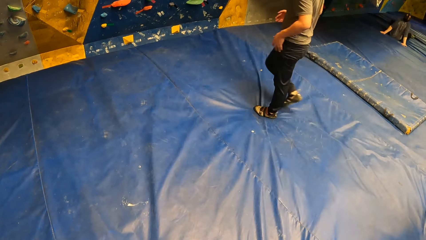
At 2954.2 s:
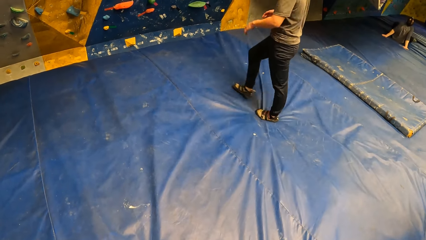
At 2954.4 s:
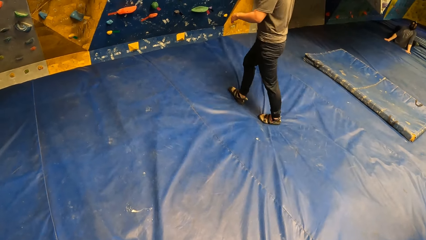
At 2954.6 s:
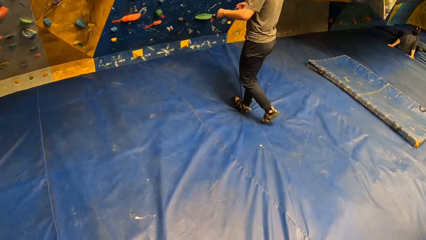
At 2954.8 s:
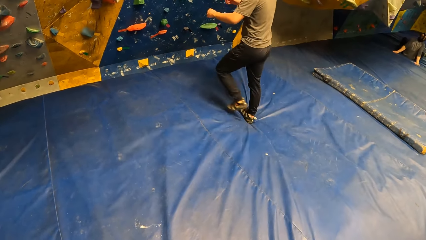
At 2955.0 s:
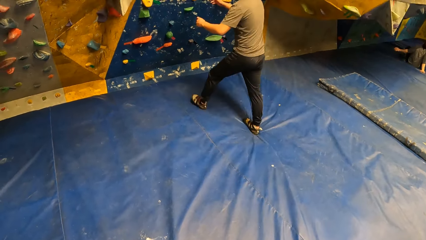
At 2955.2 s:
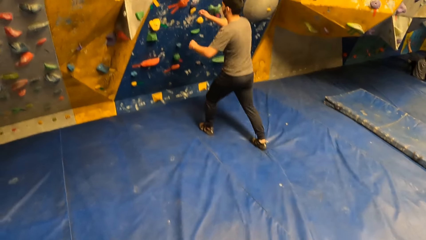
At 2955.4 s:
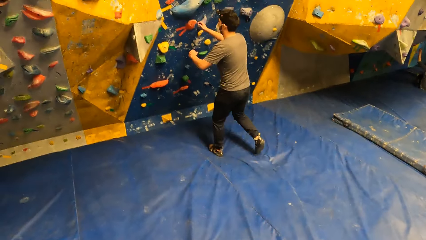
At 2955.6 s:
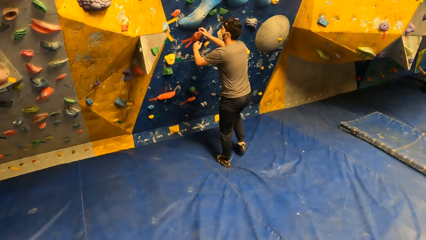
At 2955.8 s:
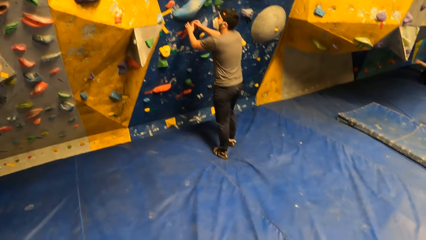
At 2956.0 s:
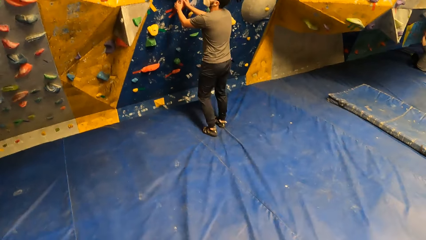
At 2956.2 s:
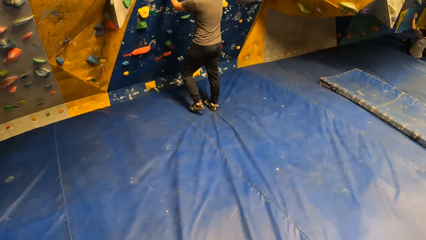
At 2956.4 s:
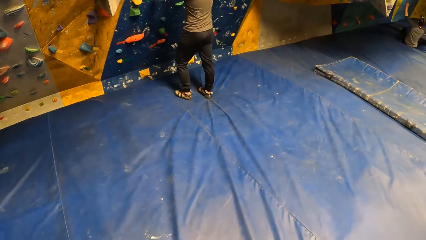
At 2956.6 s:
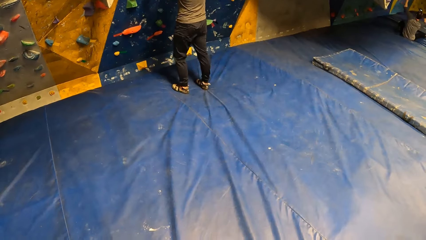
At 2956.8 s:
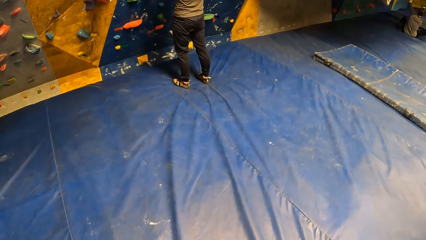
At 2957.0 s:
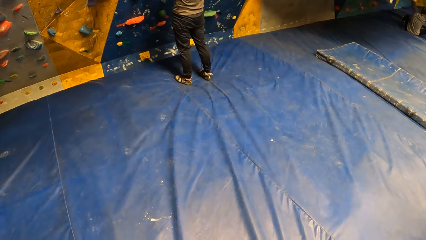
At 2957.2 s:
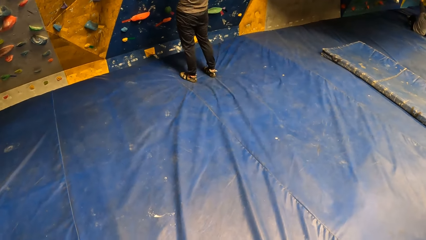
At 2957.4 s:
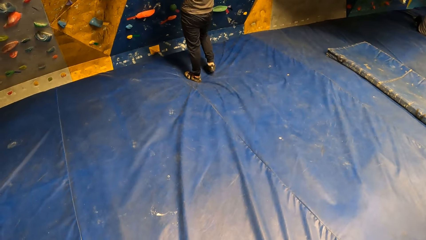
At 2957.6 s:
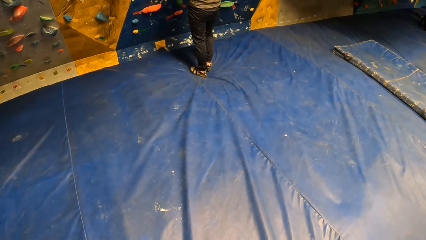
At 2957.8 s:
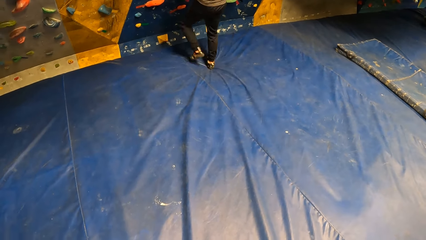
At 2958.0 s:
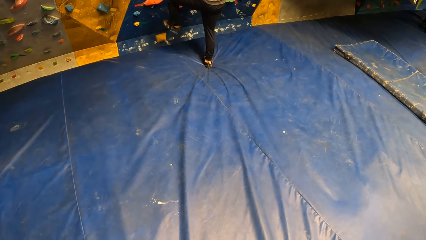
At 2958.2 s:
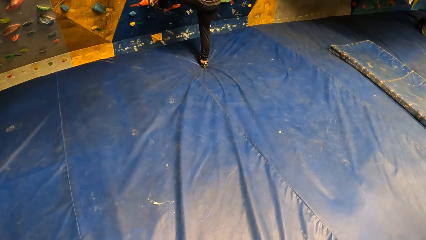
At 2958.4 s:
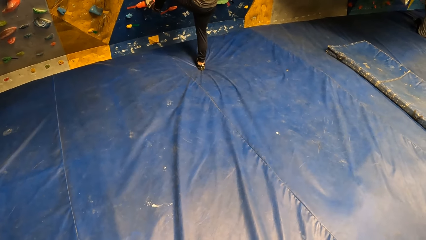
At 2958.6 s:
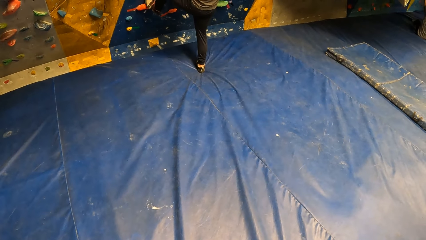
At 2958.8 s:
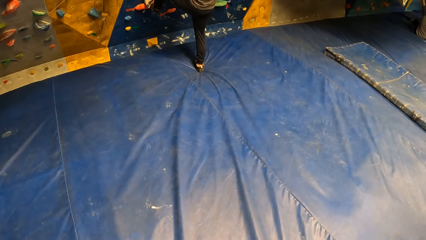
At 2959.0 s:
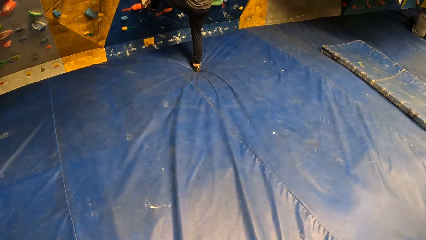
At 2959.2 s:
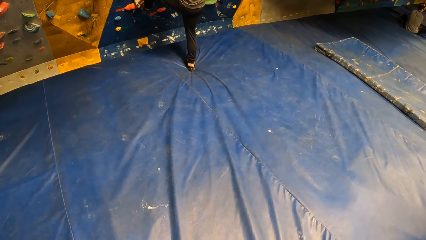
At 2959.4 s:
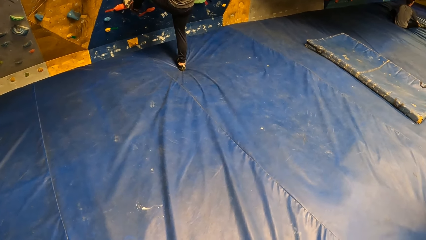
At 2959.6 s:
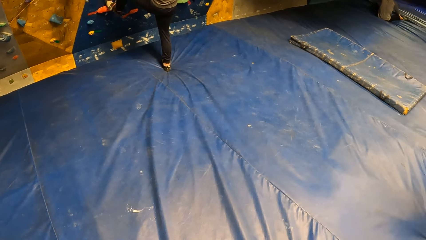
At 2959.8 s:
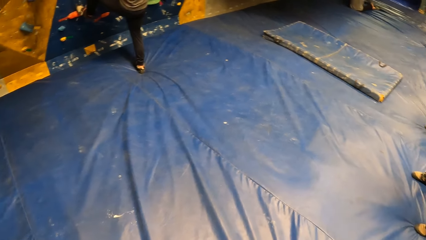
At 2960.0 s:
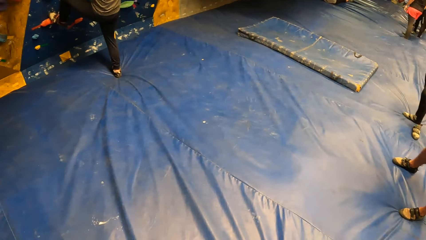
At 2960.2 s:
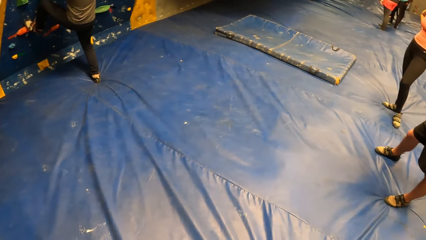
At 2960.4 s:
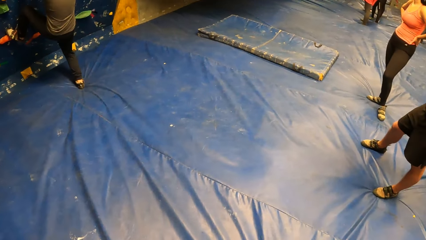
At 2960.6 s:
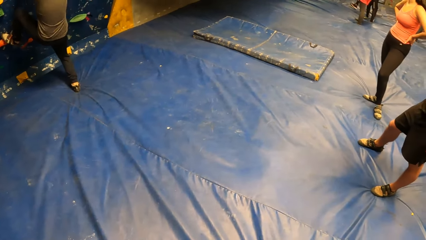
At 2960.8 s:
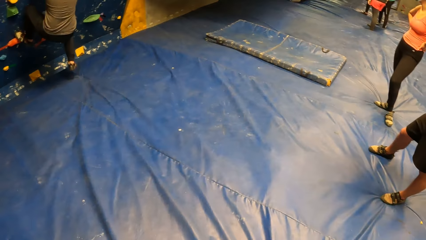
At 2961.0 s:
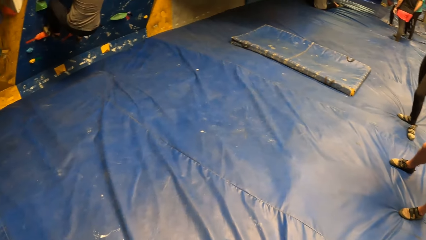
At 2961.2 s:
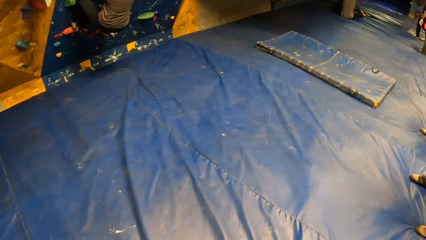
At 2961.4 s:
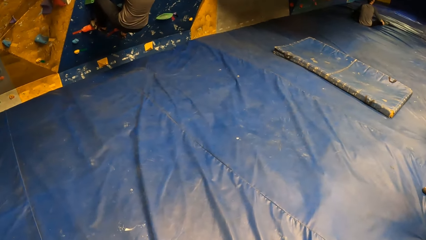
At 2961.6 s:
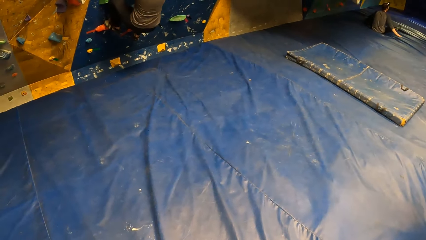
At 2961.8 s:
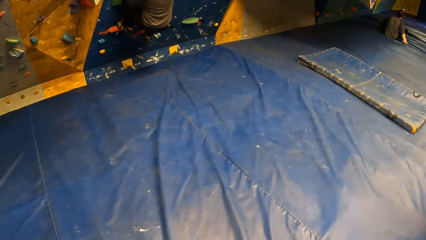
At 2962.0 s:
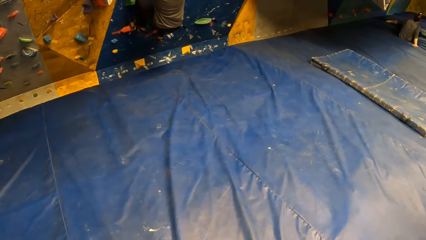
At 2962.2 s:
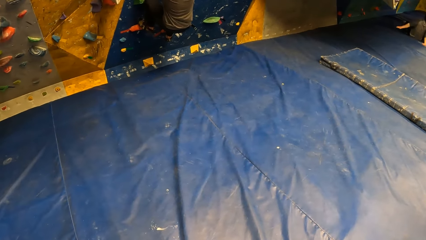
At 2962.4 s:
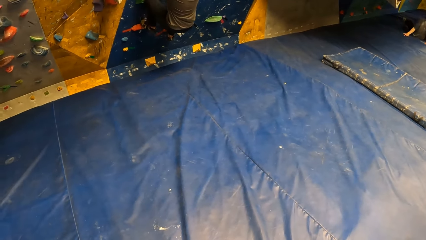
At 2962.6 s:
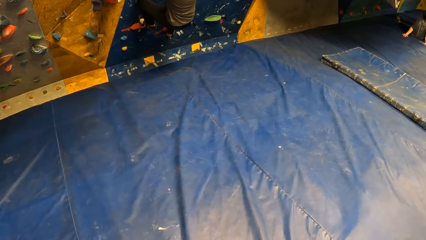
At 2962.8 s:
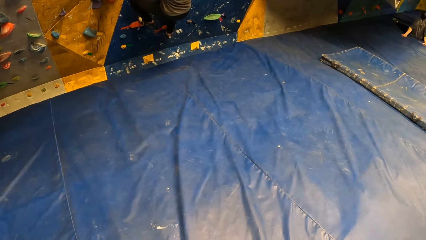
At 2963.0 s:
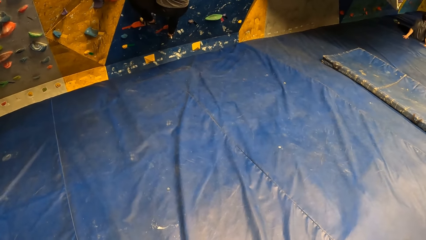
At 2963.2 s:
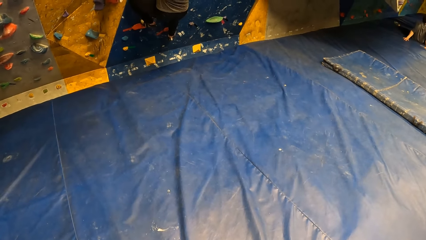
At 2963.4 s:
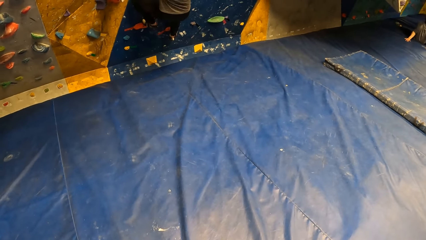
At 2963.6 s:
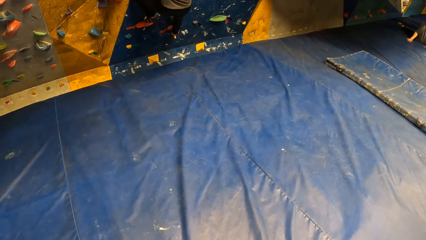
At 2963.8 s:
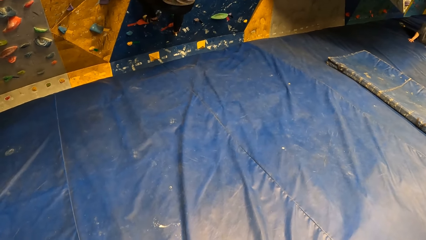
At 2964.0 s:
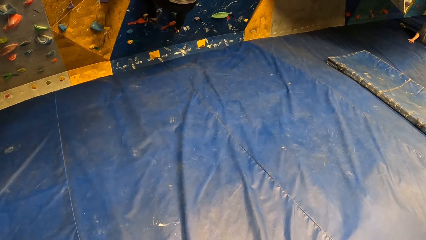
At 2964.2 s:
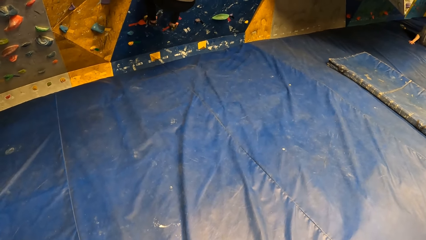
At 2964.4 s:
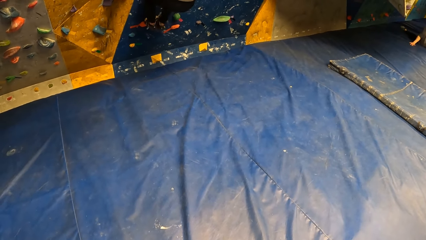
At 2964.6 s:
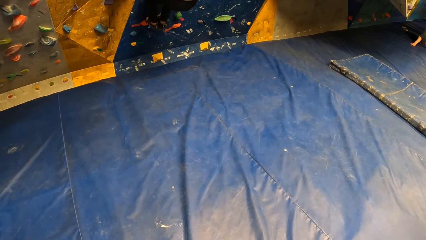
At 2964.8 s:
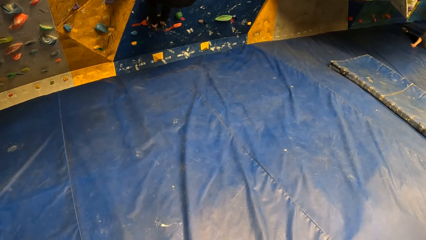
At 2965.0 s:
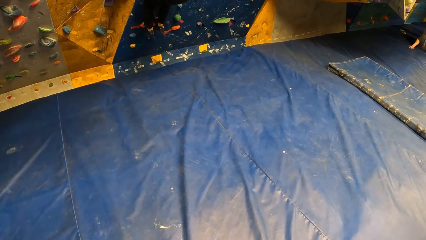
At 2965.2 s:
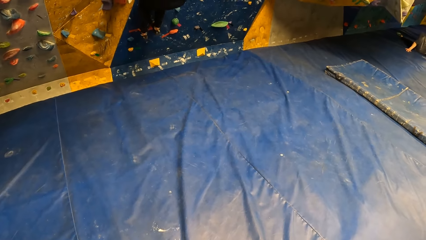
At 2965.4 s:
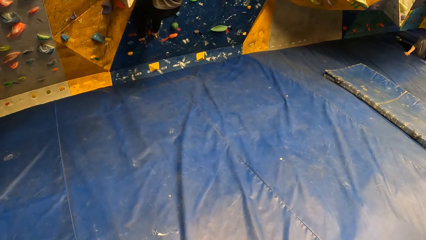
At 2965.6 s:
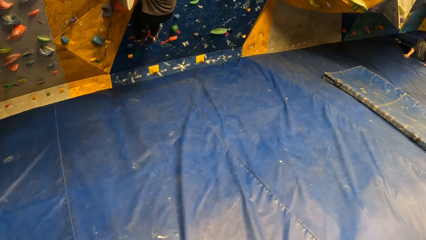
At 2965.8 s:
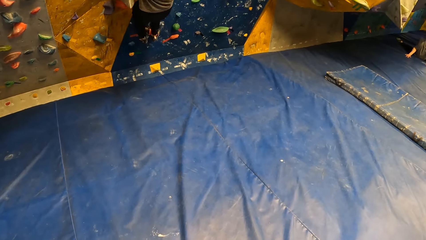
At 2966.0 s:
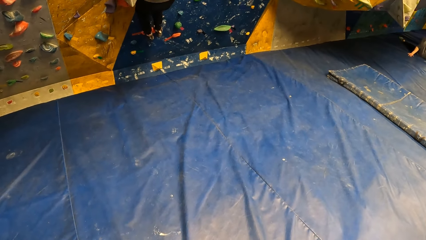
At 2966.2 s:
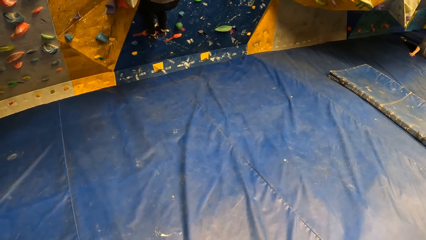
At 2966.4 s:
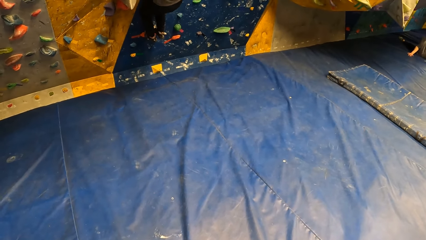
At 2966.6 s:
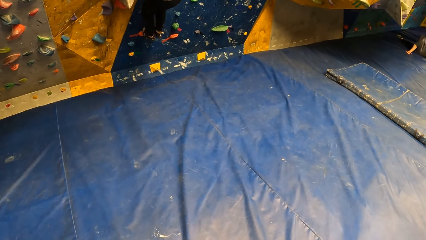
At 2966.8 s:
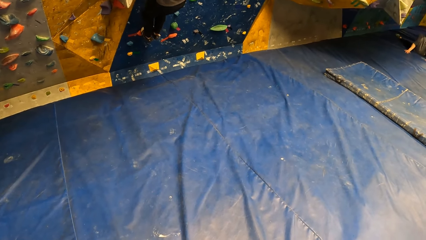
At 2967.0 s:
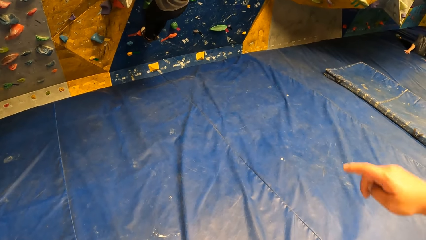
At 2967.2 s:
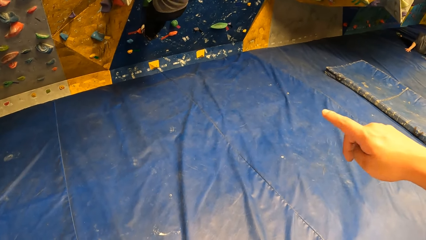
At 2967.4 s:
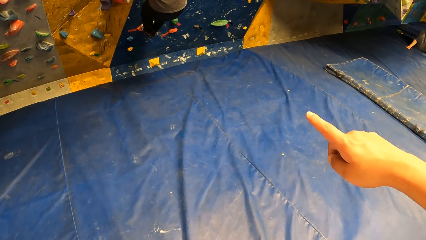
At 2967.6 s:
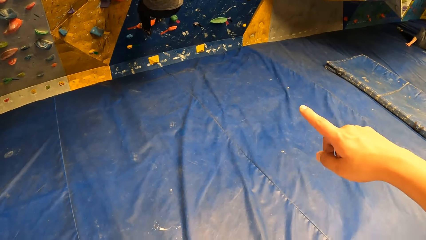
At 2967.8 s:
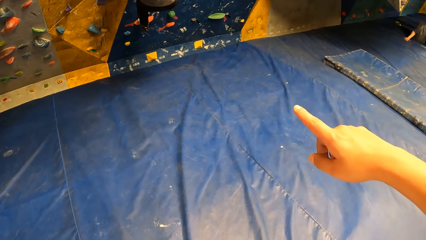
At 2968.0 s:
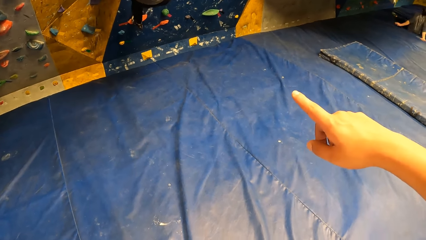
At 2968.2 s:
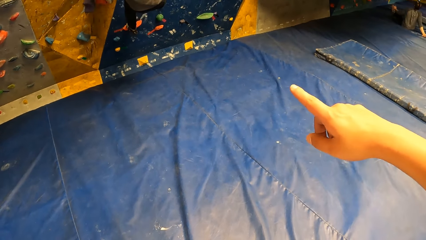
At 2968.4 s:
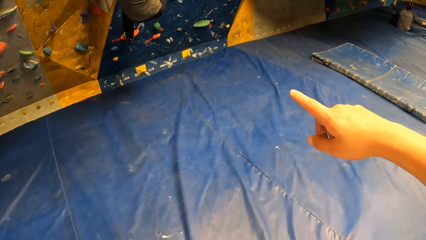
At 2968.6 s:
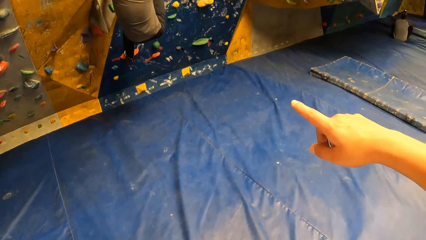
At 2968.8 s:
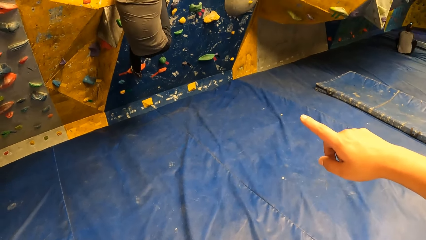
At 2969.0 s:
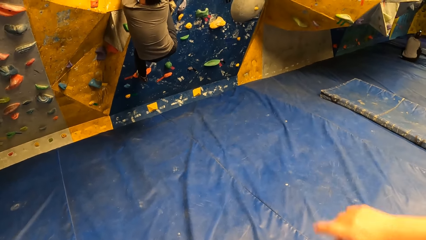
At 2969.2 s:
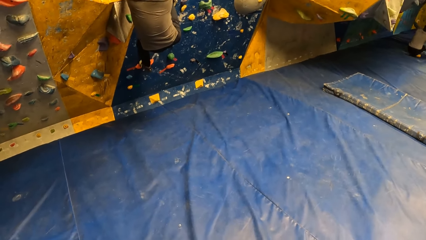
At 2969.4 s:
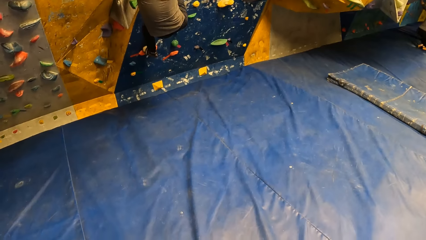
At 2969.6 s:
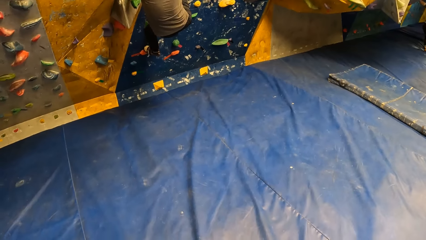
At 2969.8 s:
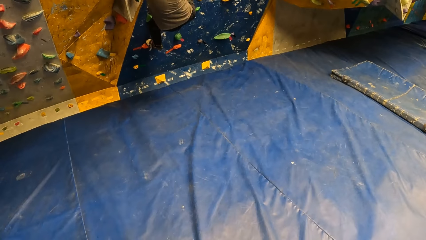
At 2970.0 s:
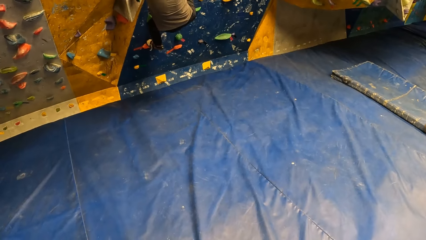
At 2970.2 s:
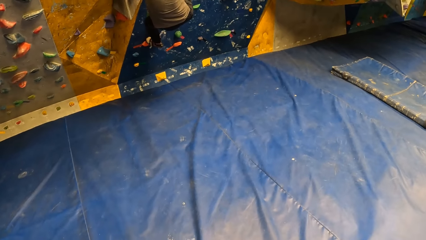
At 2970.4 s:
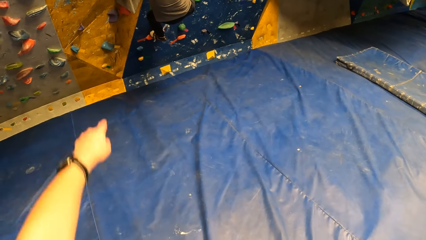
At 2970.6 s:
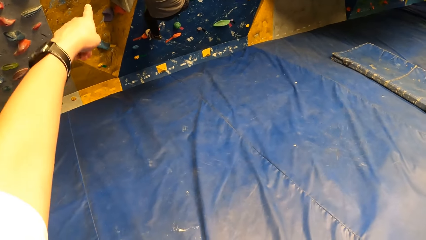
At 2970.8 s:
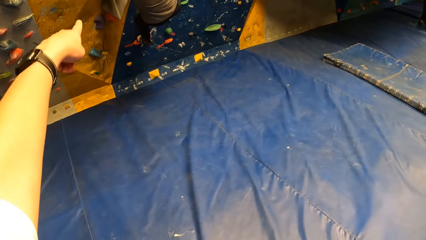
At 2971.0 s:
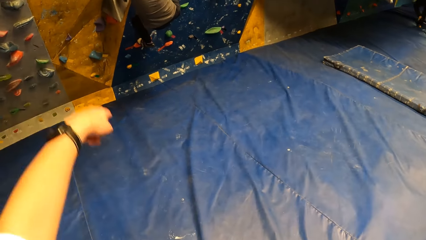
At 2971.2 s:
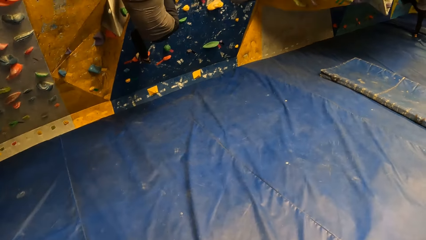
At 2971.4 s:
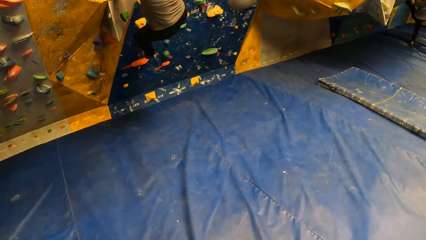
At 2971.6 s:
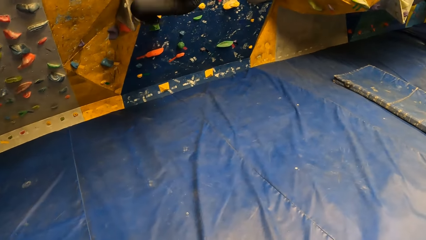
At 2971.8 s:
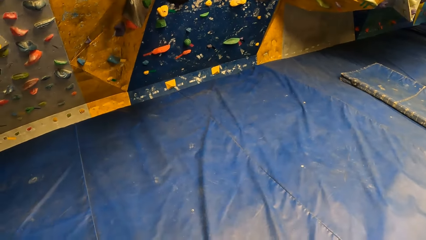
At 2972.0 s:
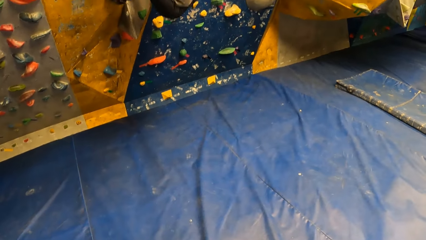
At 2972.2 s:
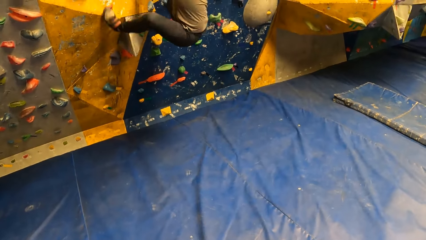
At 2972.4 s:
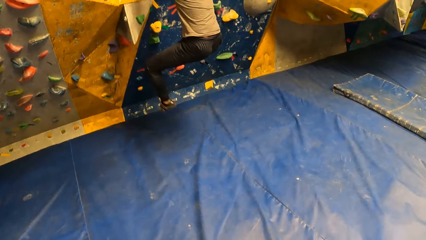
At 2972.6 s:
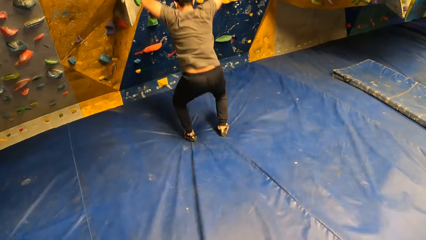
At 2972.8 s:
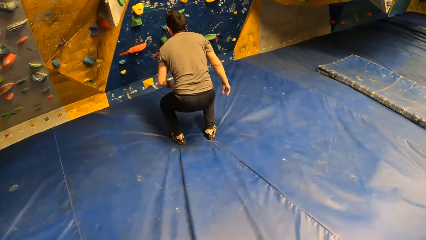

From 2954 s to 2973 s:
A man wipes hands. The man climbs the rock grip wall. The man holds a climbing hold. Another man points at the rock grip wall with his right hand. The camera wearer points at the rock grip wall with his left hand. The first man jumps off the wall.
